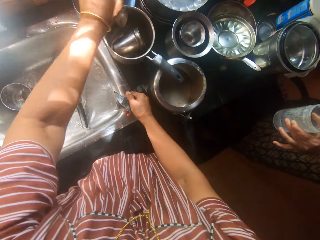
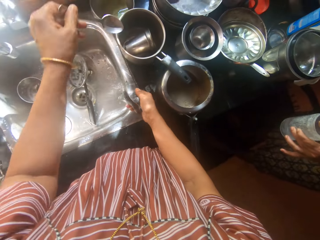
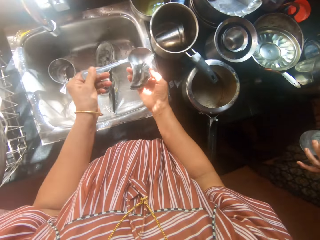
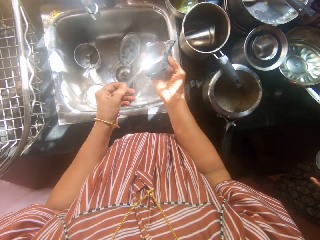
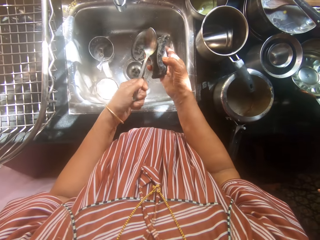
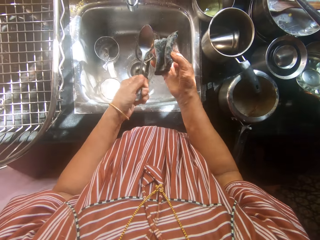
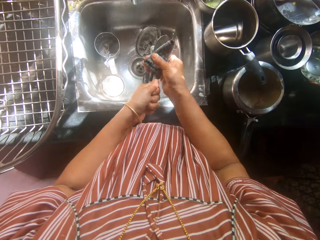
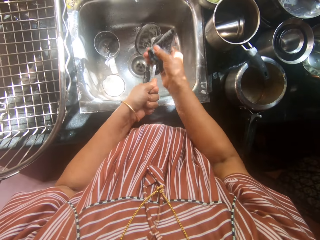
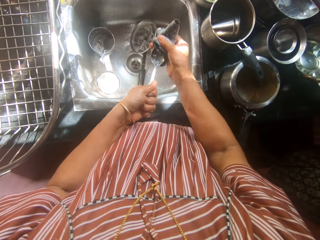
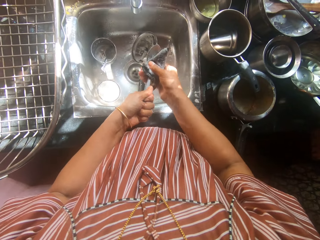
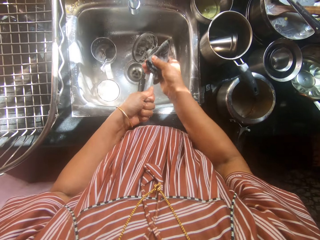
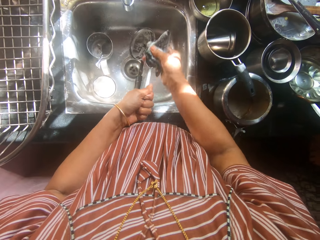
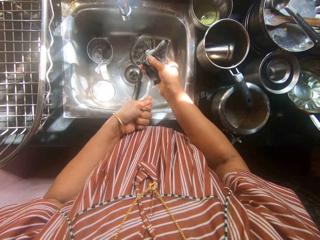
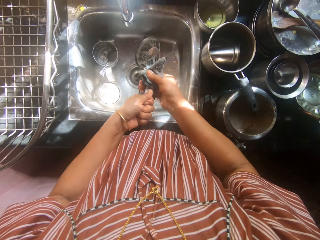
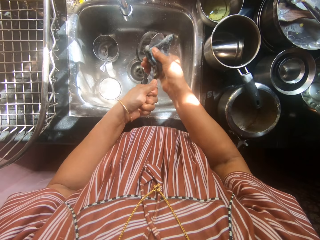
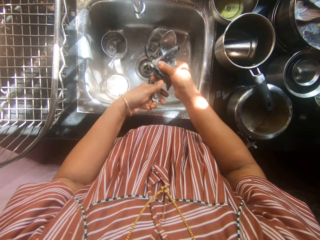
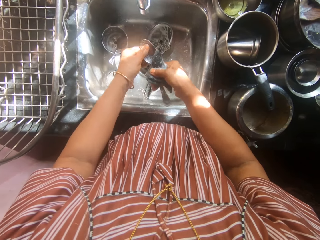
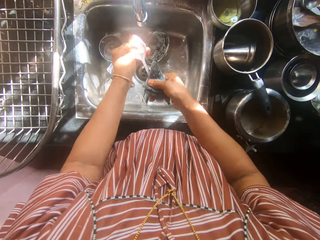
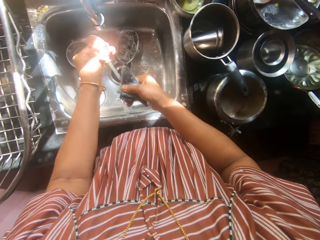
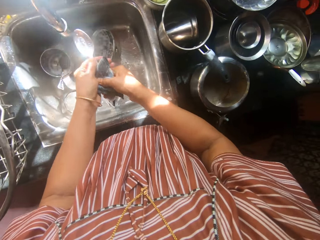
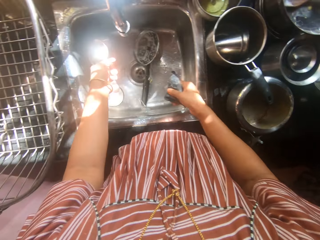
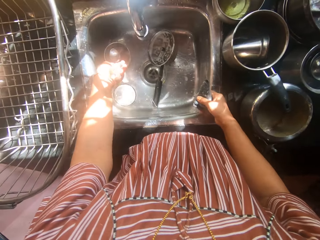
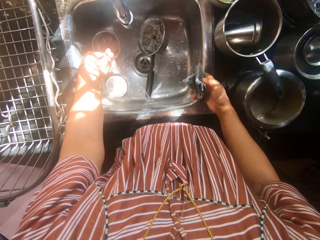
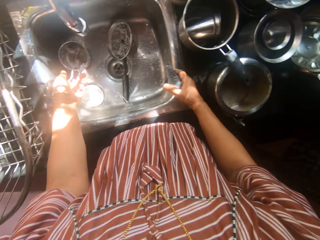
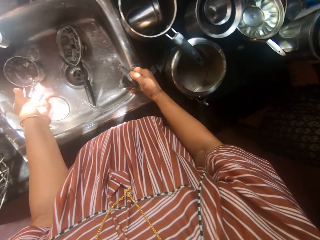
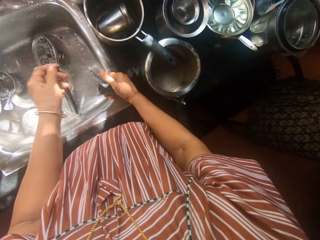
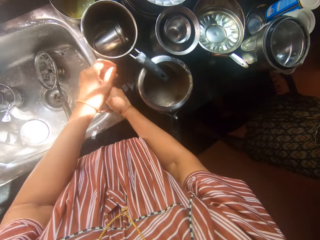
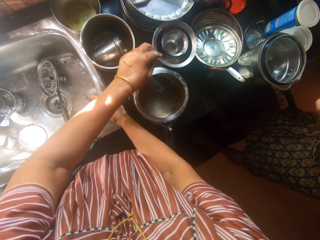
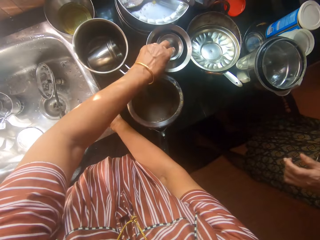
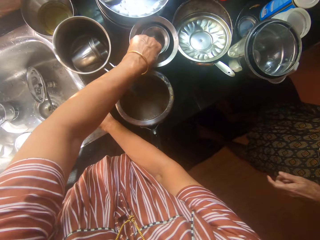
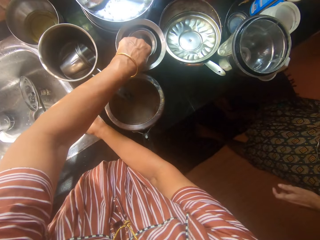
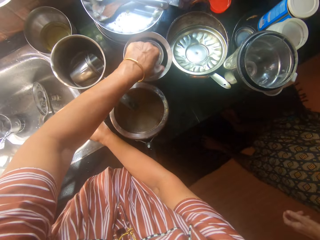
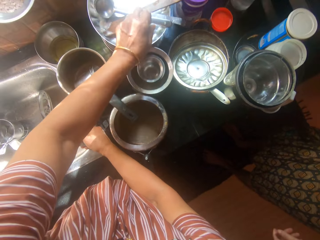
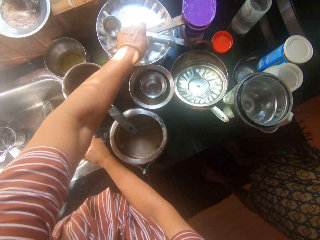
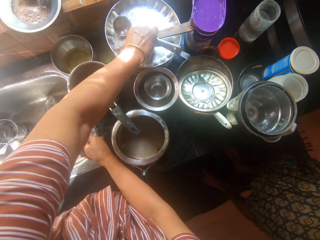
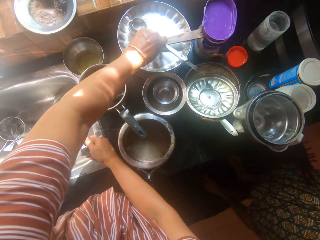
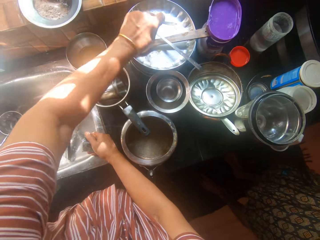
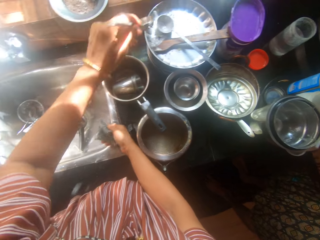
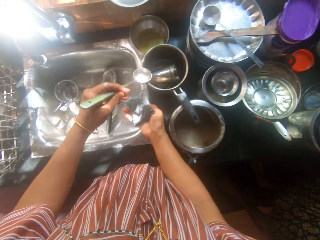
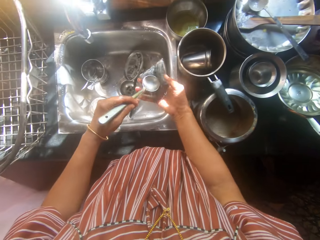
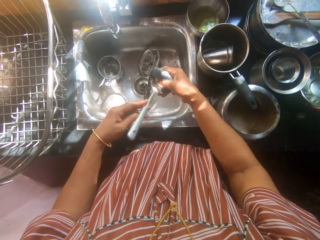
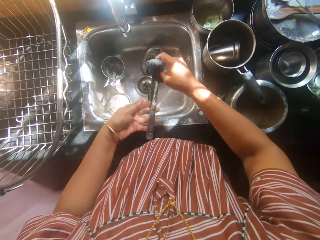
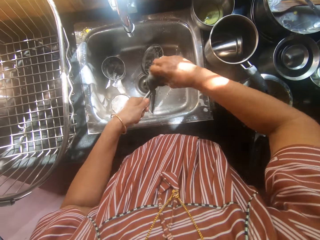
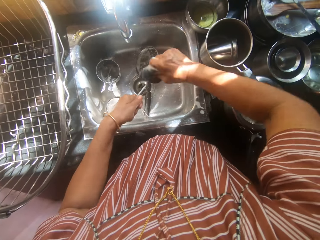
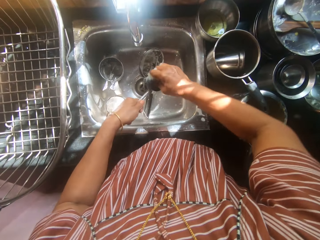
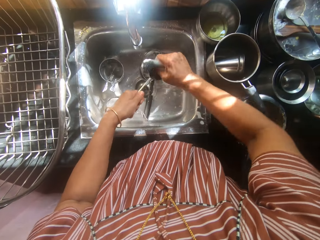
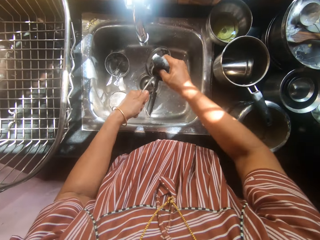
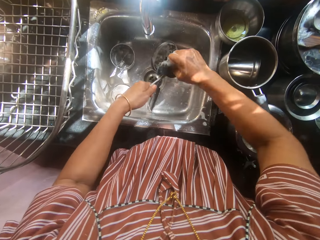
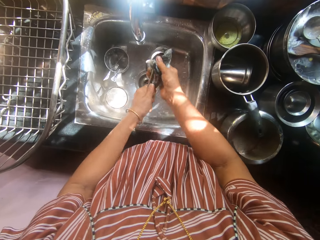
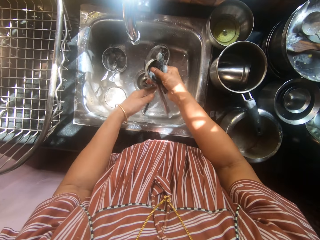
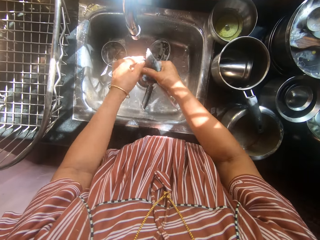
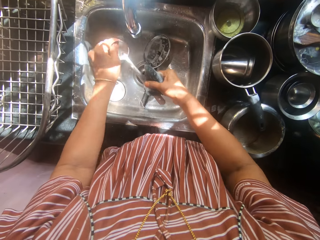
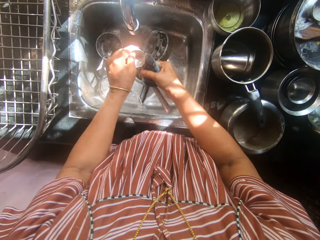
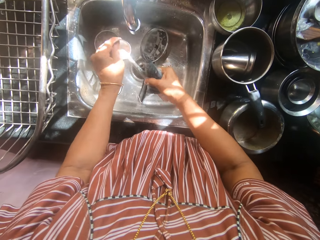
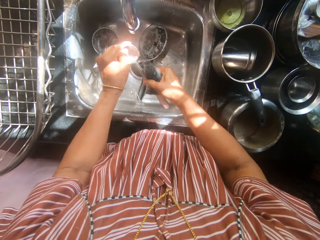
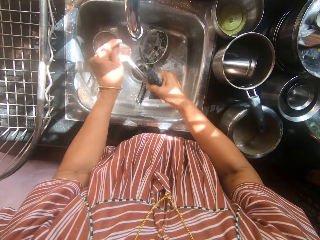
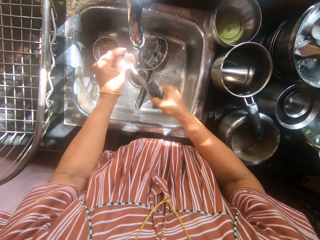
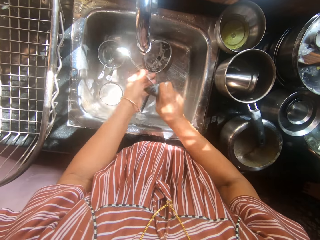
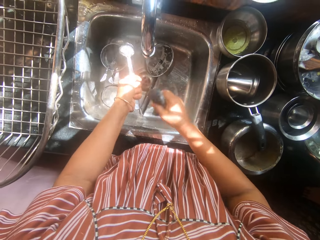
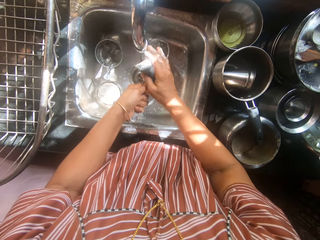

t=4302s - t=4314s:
The man holds the second cup towards the camera wearer. The camera wearer picks another spoon from the kitchen worktop with her left hand. She washes the second spoon with the sponge. She drops the second spoon in the cup. She picks another spoon from the kitchen worktop with her left hand. She washes the third spoon with the sponge.

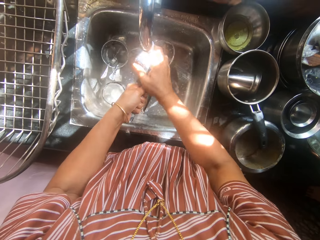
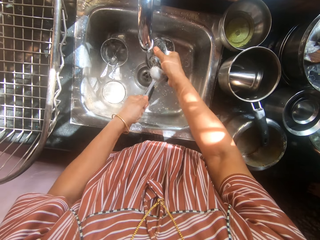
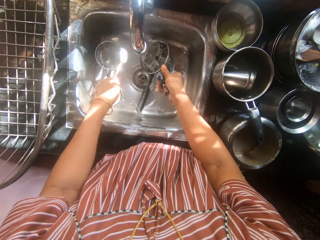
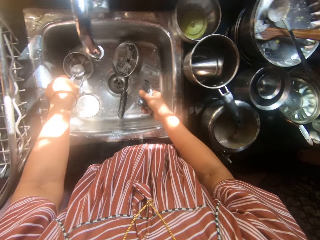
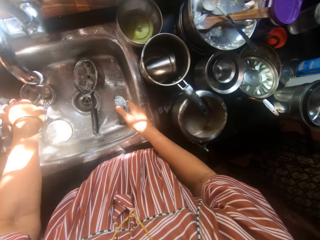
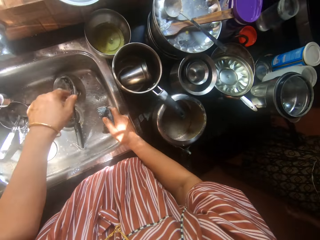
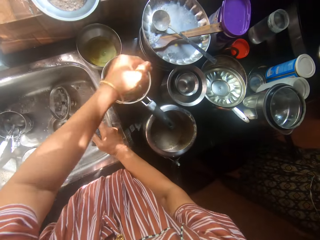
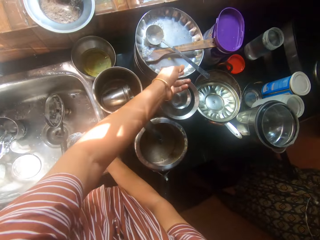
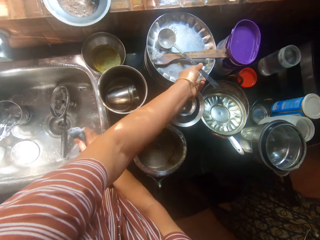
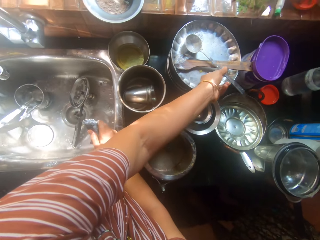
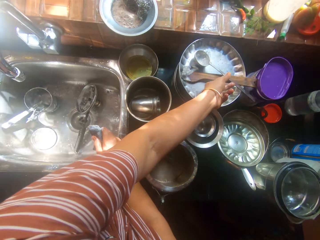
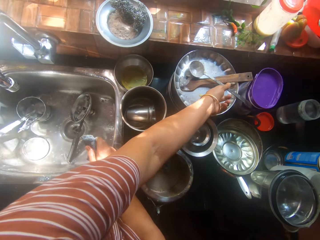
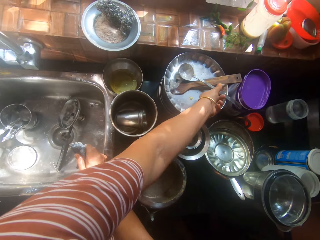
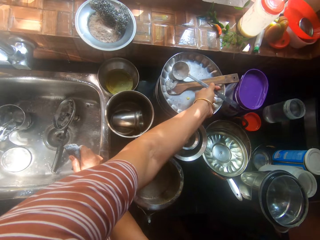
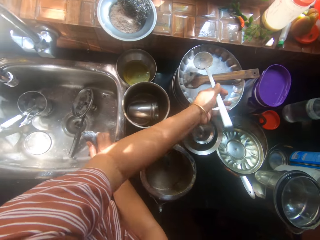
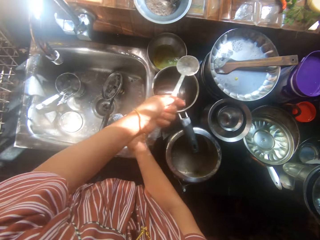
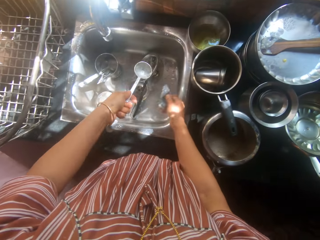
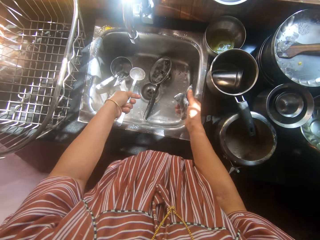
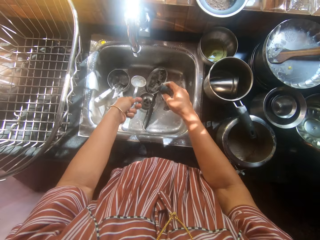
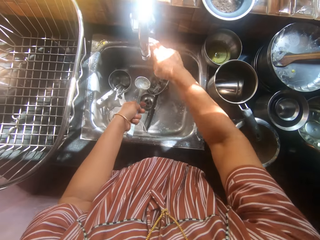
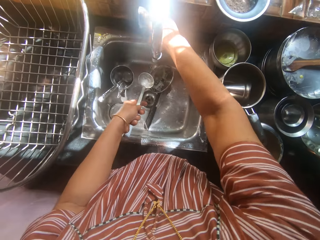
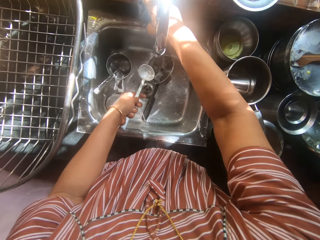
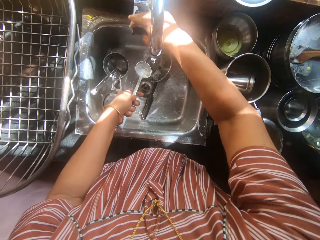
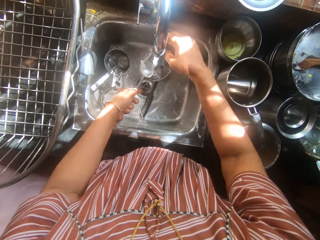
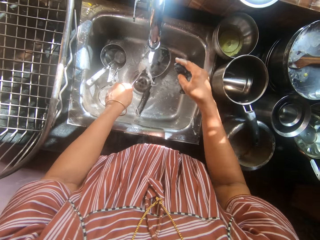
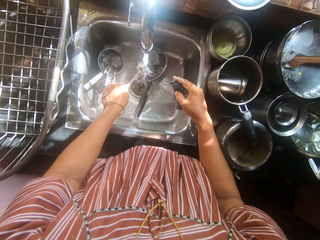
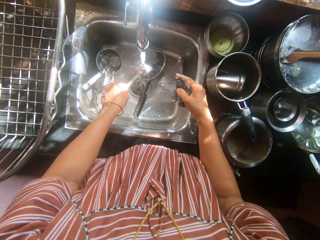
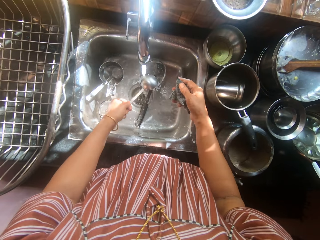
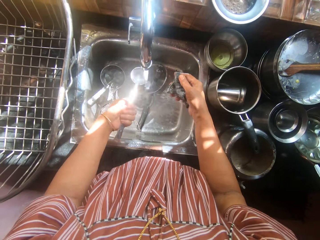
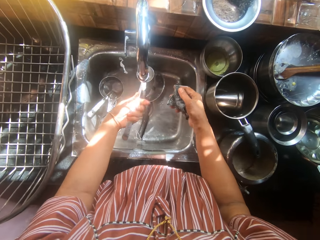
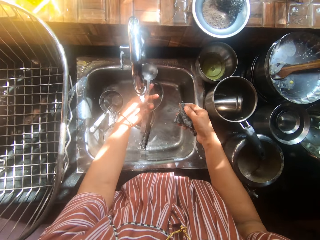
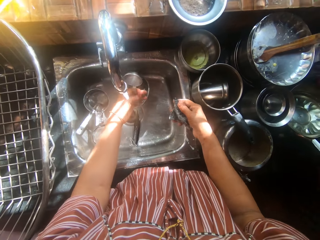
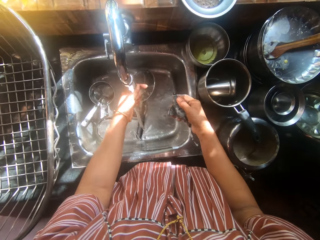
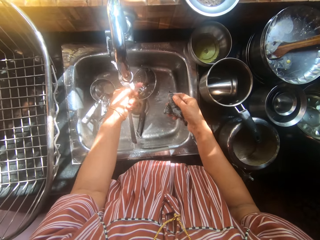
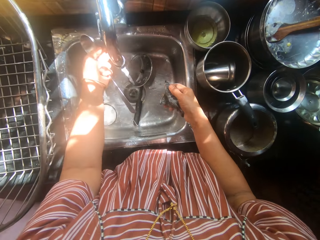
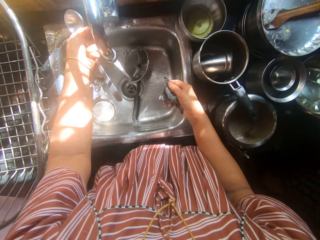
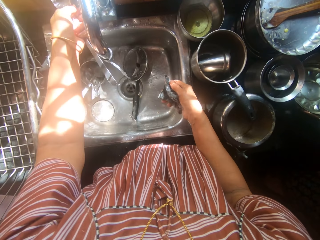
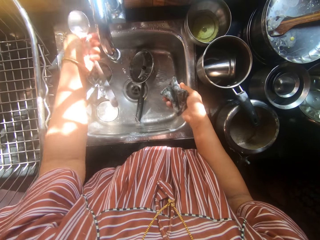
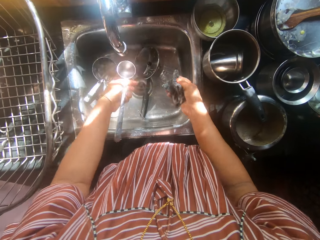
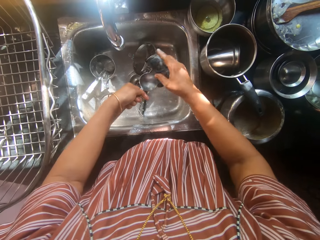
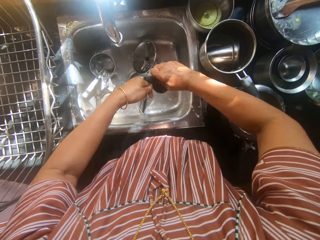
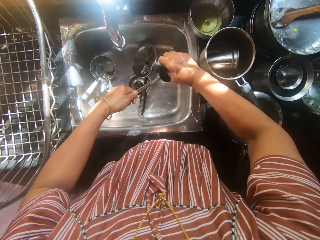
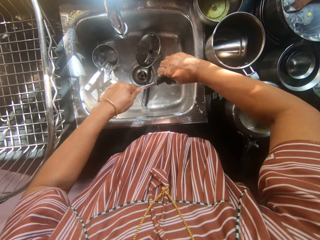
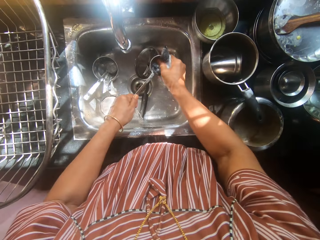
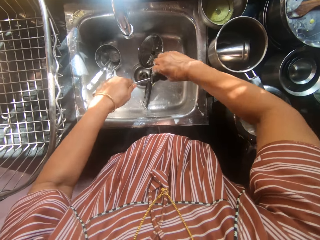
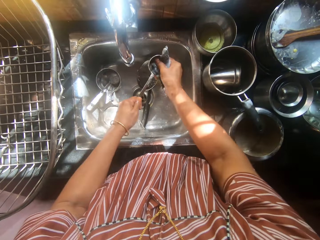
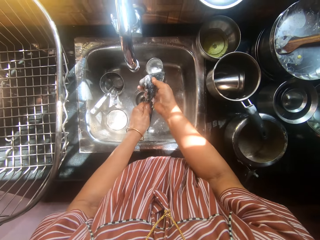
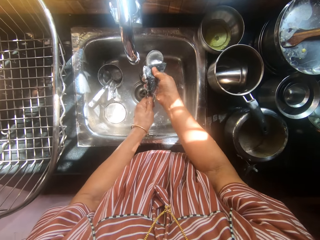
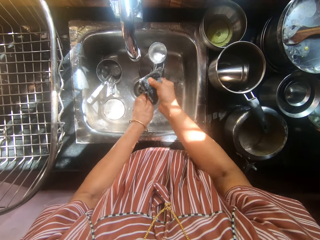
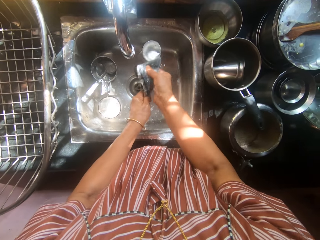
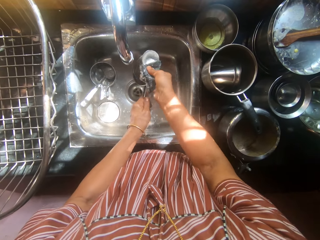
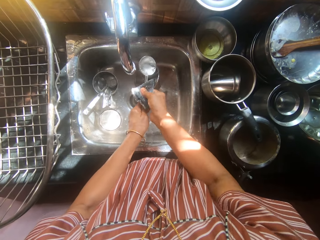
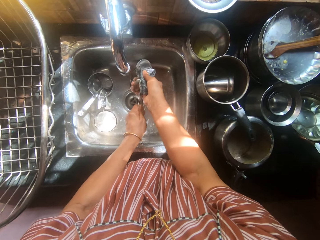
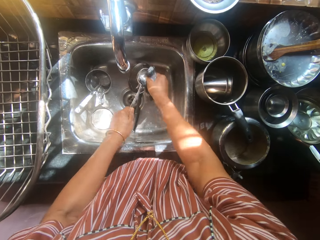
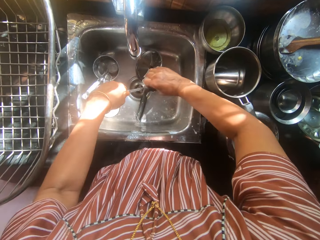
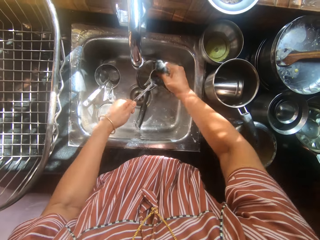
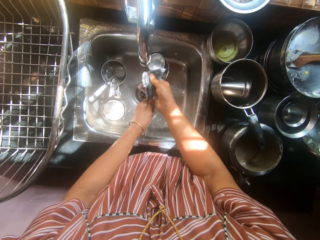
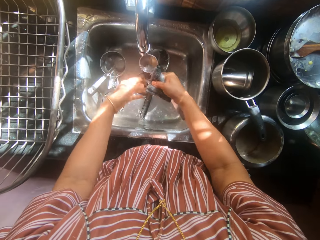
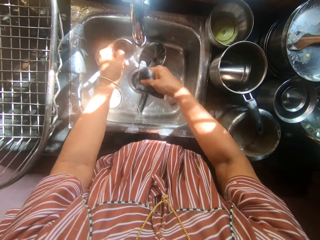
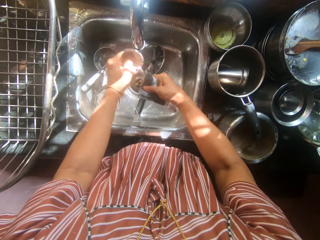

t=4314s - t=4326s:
The camera wearer drops the third spoon in the cup in the sink. She picks another spoon, a serving spoon, from the kitchen worktop with her left hand. She turns a tap on with her right hand. She rinses the spoon in the sink. She turns the tap off with her left hand. She washes the fourth spoon with the sponge.
